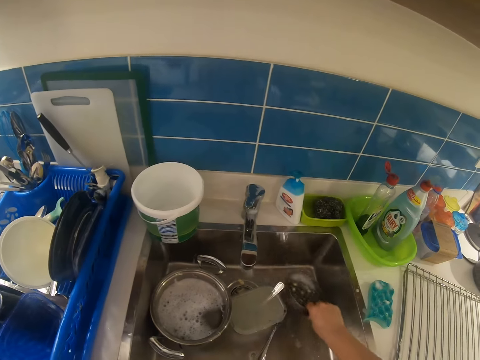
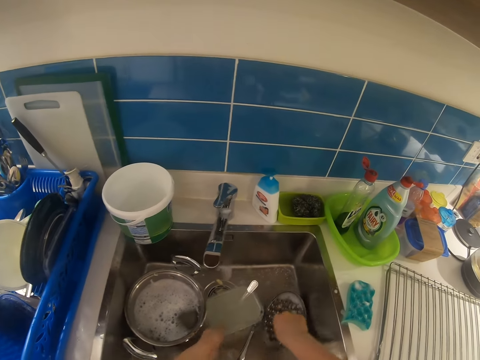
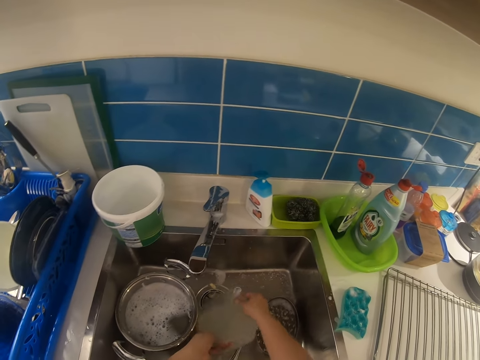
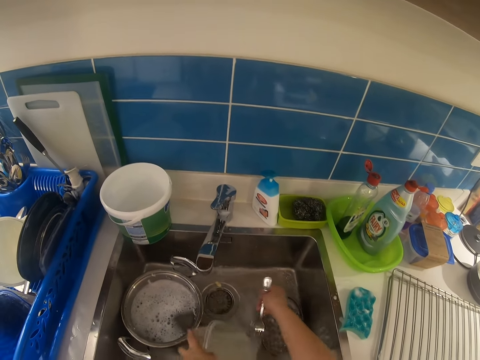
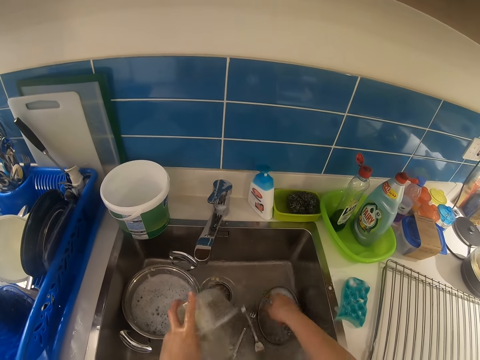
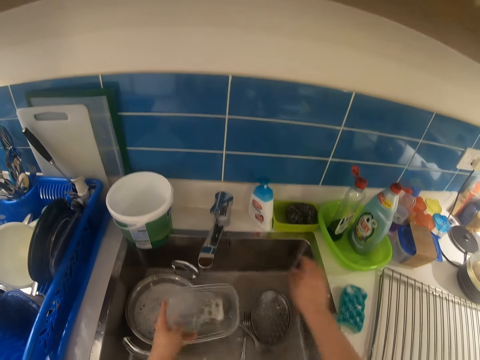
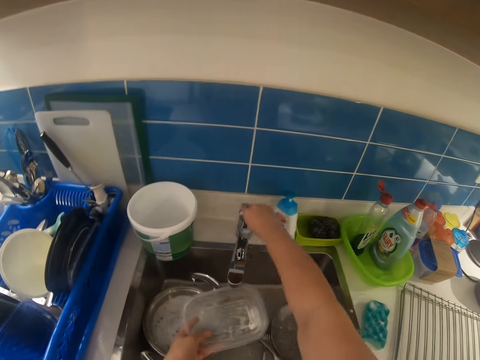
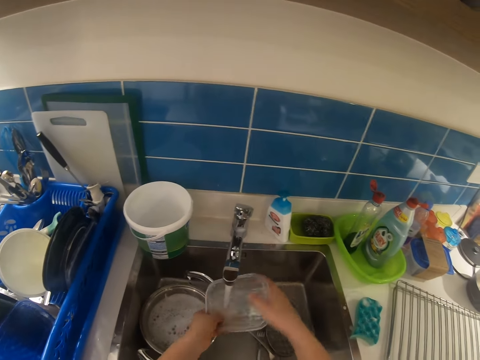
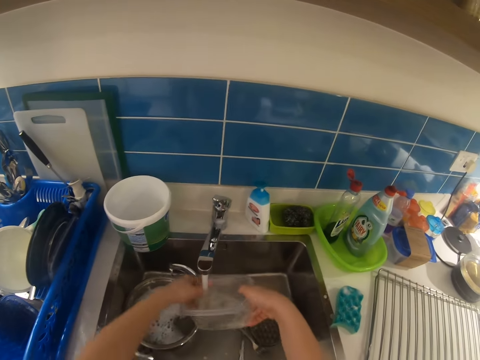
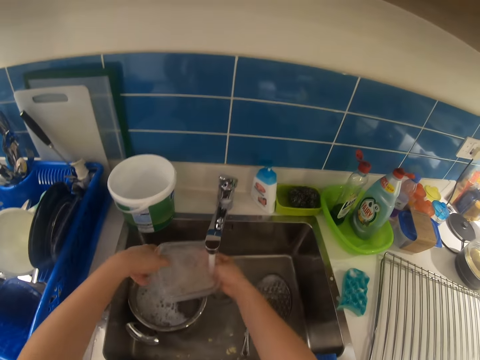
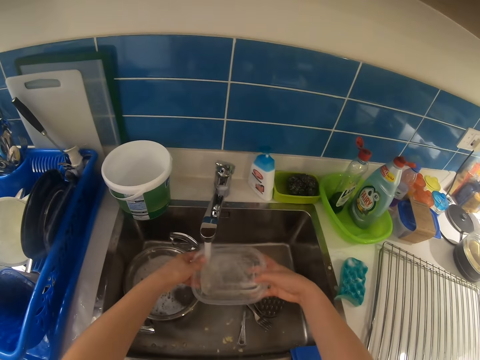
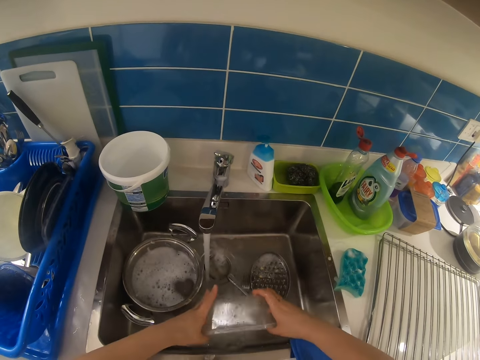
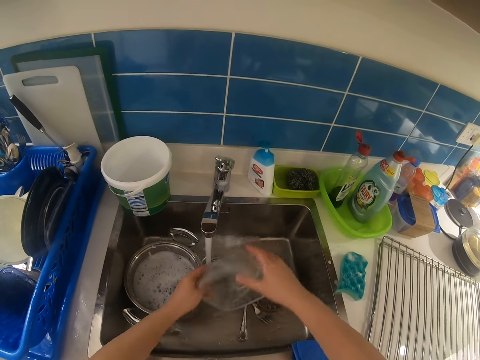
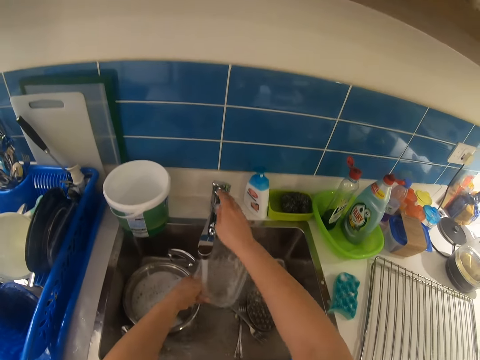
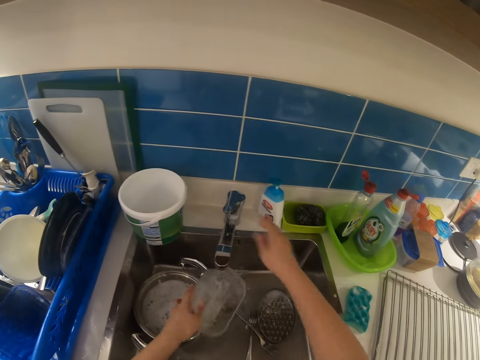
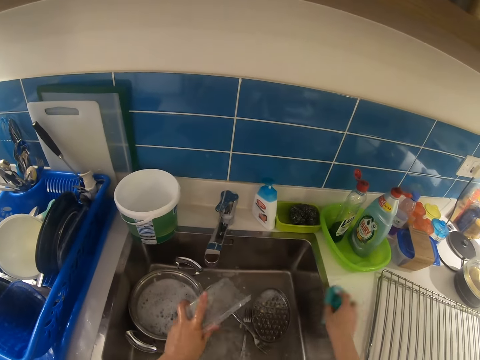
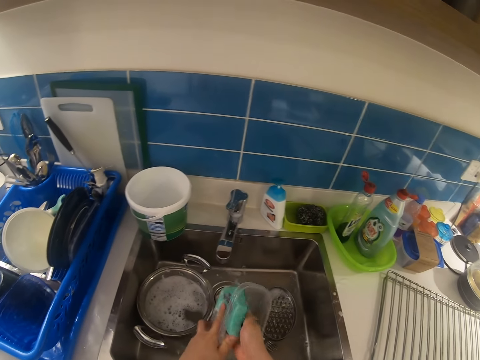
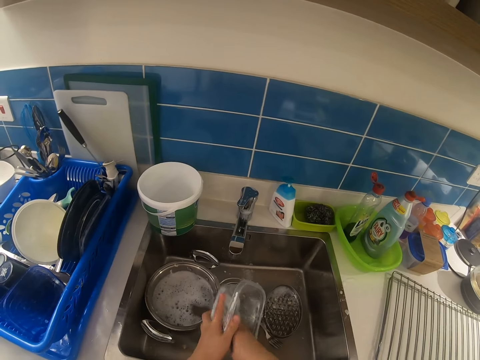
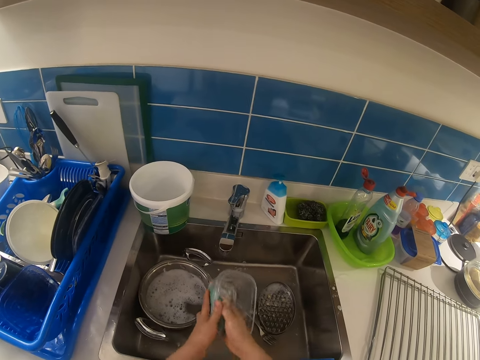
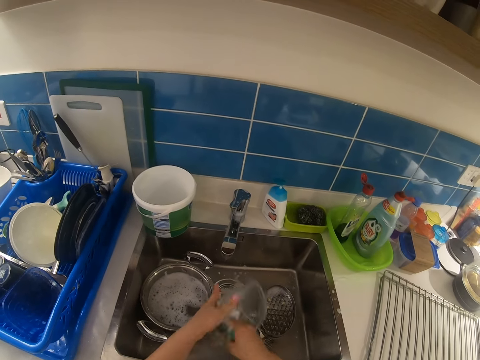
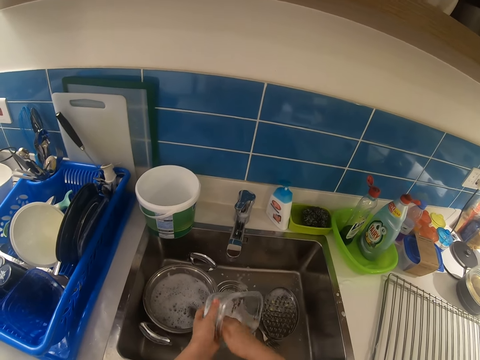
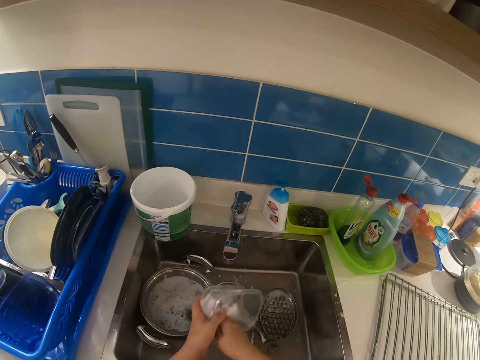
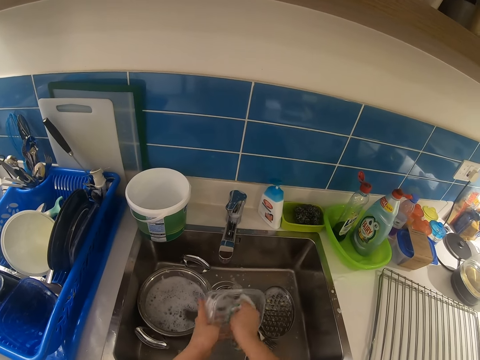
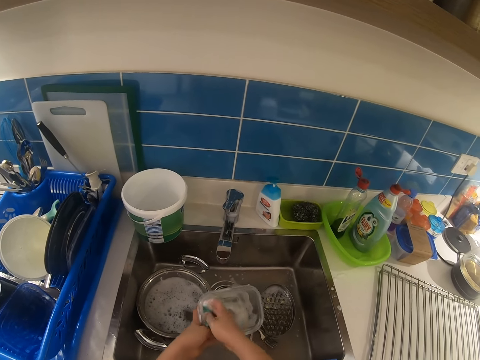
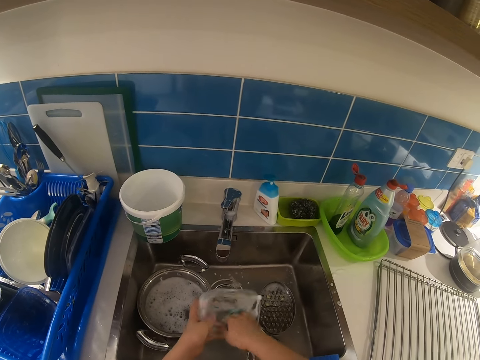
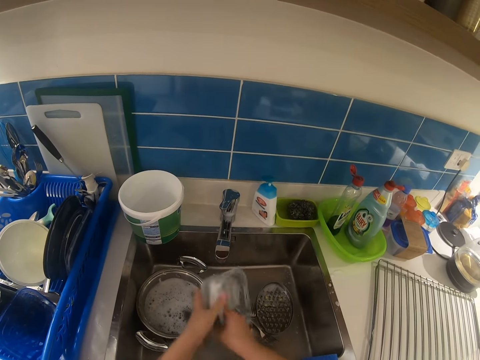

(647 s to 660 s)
The camera wearer picks up the sieve, puts the sieve in the sink, and picks up the dish from the sink with the left hand. They pour water in the sink. They move the spoon. They open the faucet with the right hand. They clean the dish with water with both hands. They turn off the faucet with the right hand. They pick up the sponge on the kitchen countertop with the right hand. They clean the dish with the sponge with both hands.

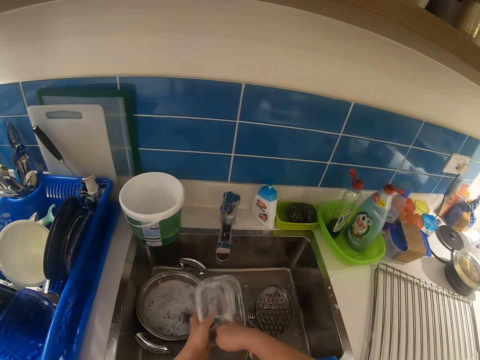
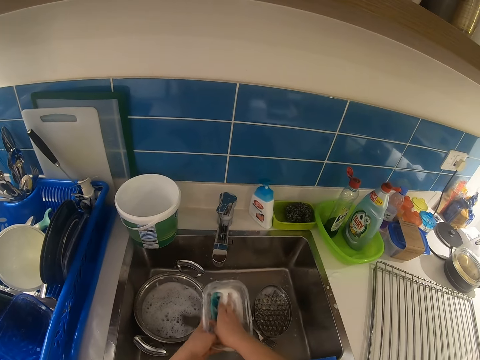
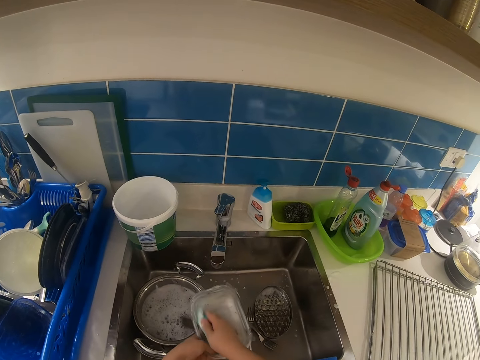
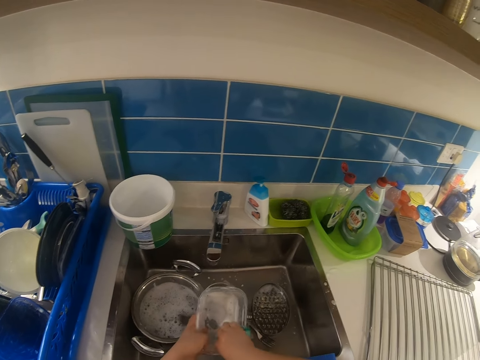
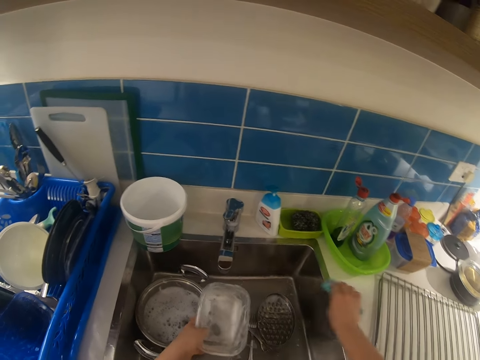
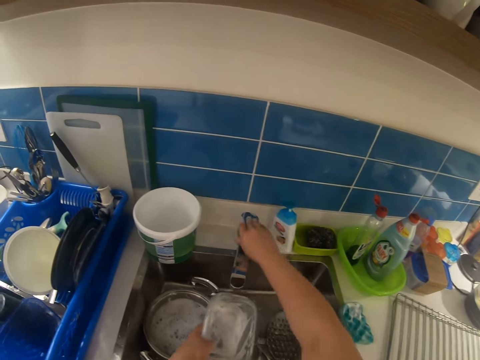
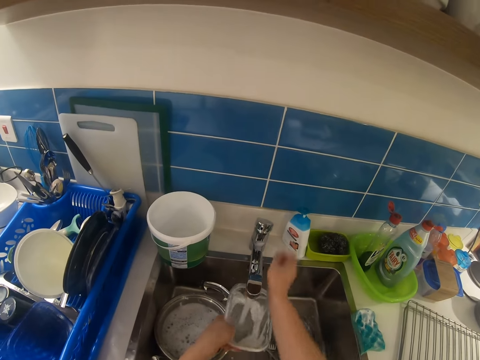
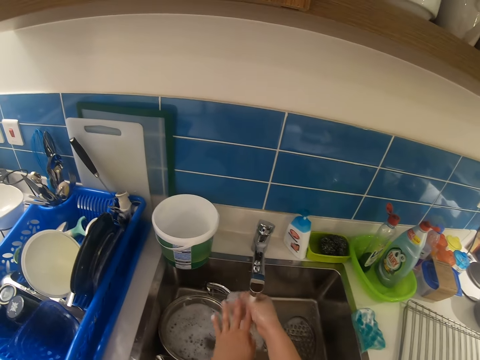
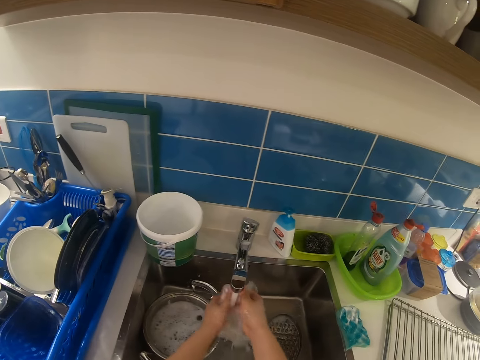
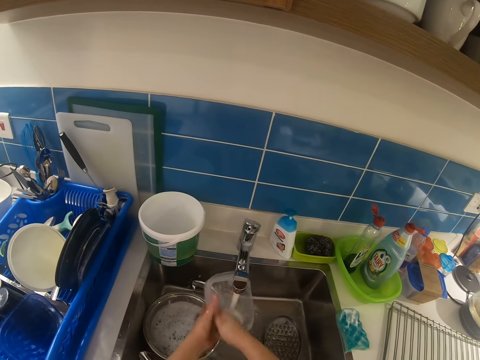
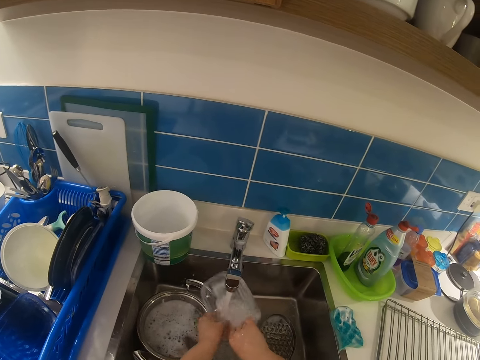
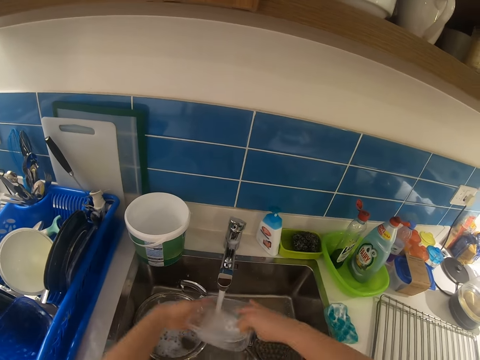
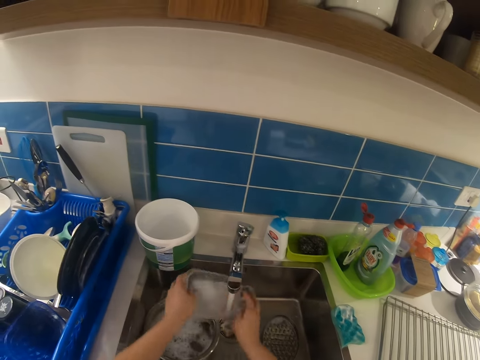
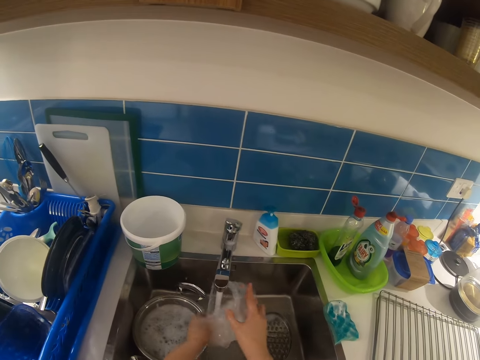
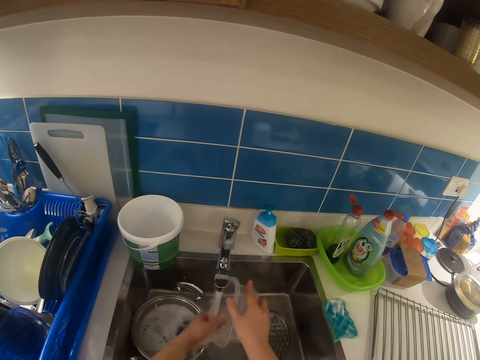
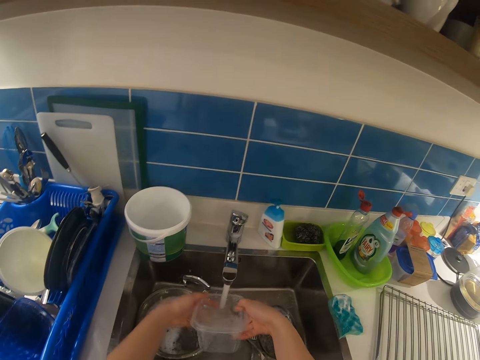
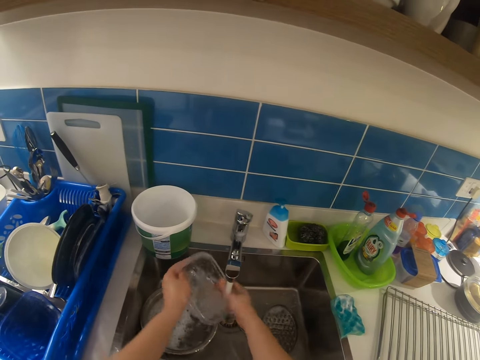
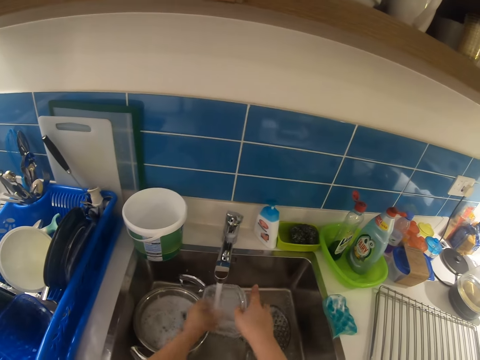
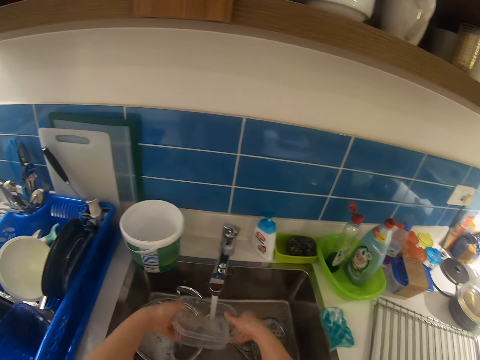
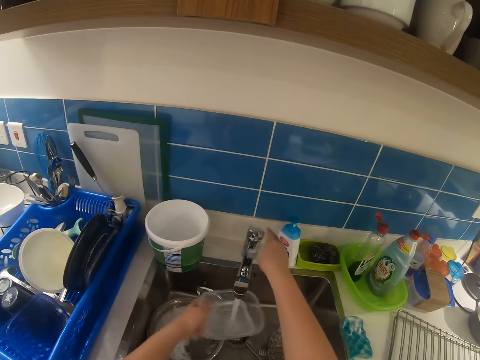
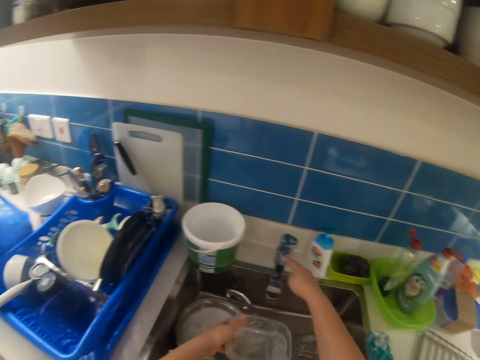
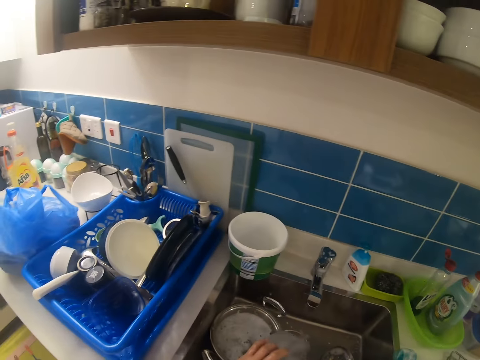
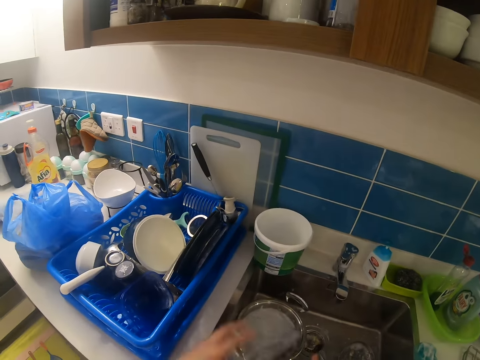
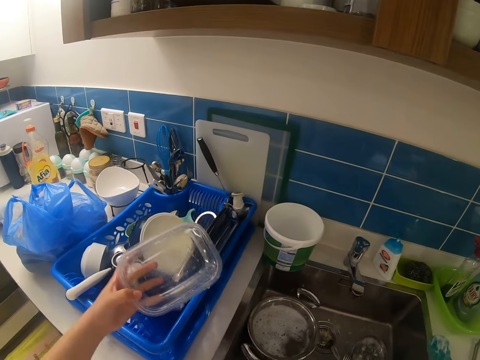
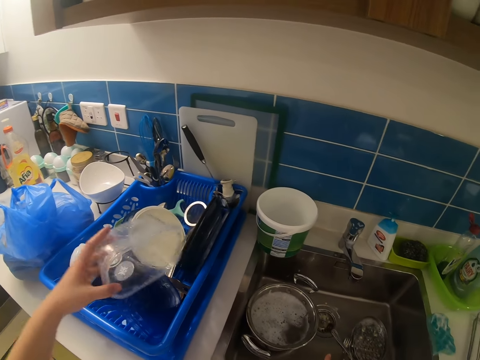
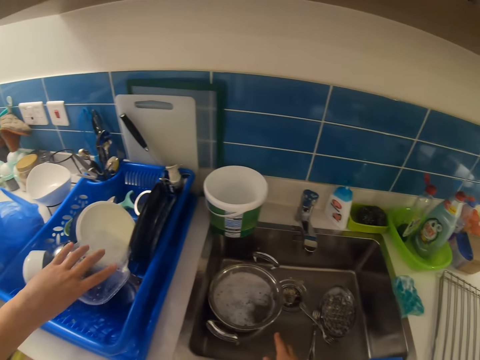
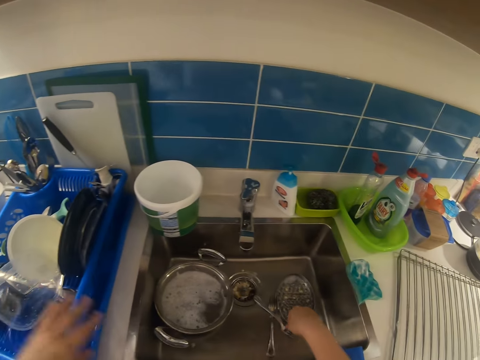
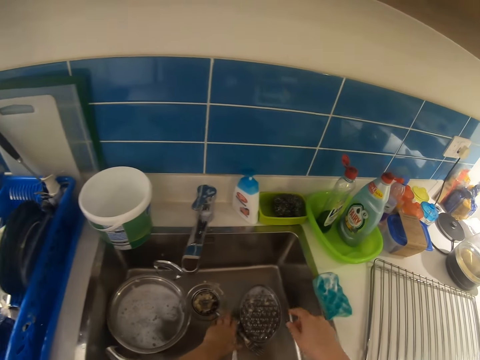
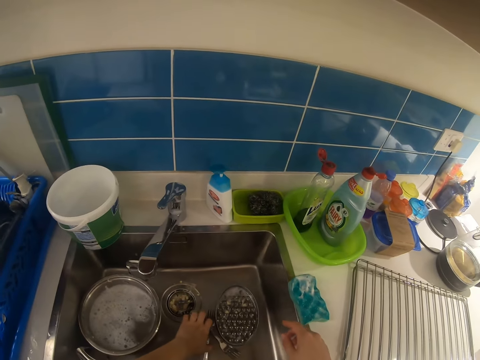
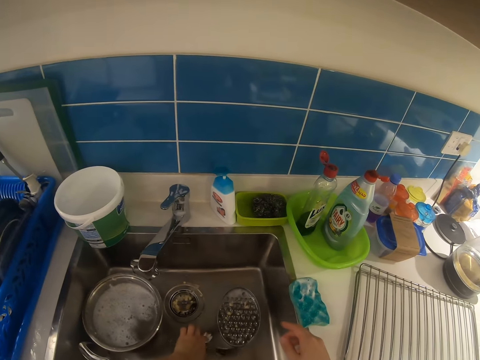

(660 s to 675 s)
The camera wearer drops the sponge on the kitchen countertop with the right hand. They open the faucet with the right hand. They rinse the dish with water with both hands. They turn off the faucet with the right hand. They pour water in the sink. They put the dish on the utensil rack with the left hand. They pick up cutlery from the sink with the left hand.
